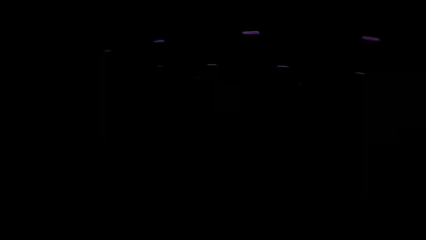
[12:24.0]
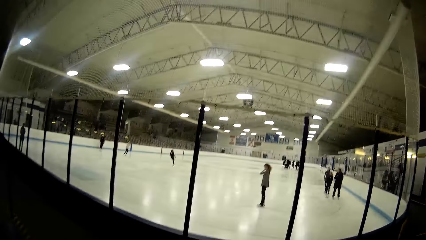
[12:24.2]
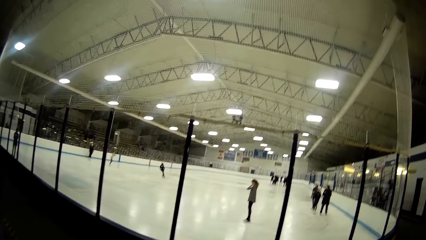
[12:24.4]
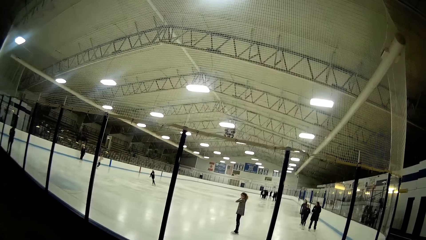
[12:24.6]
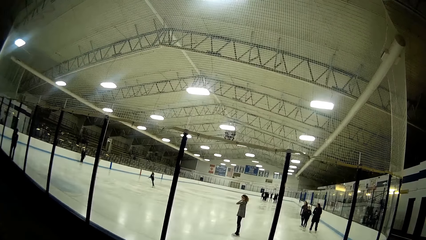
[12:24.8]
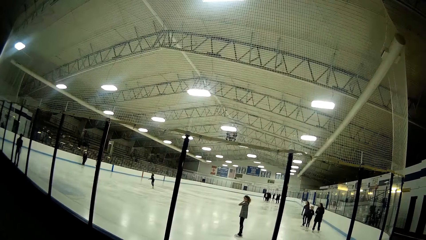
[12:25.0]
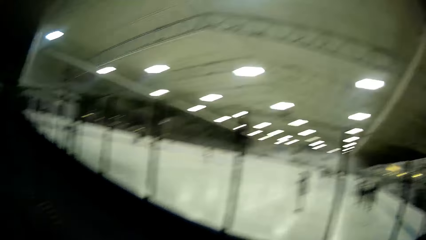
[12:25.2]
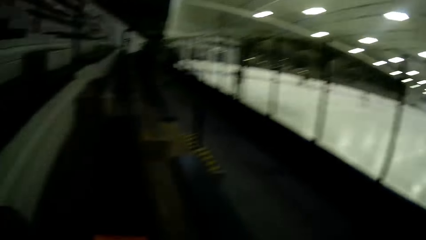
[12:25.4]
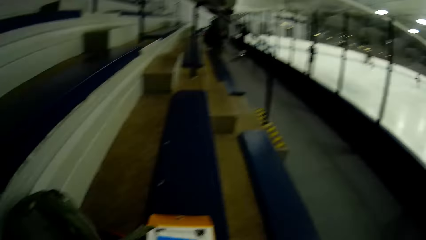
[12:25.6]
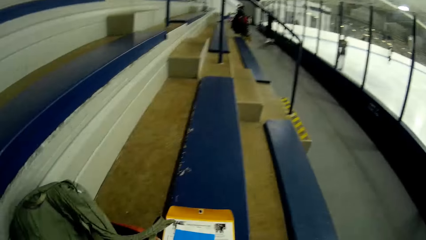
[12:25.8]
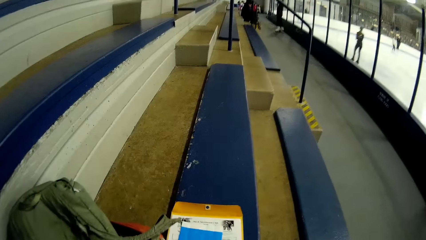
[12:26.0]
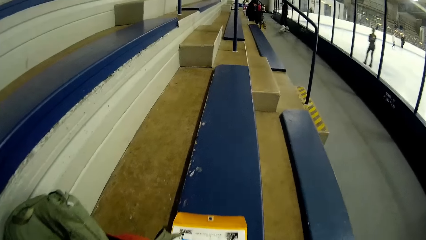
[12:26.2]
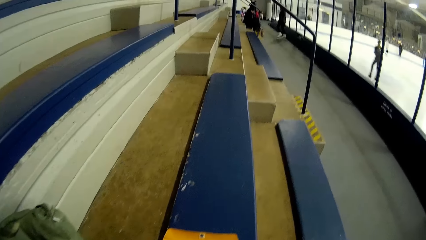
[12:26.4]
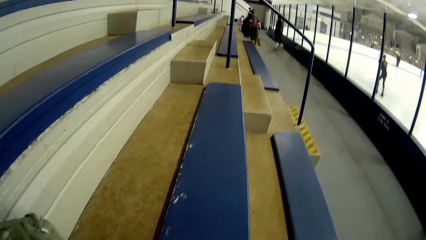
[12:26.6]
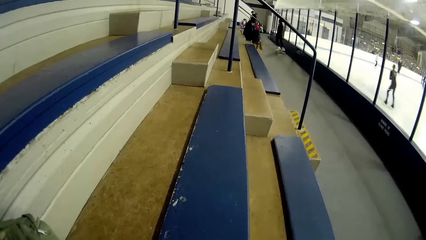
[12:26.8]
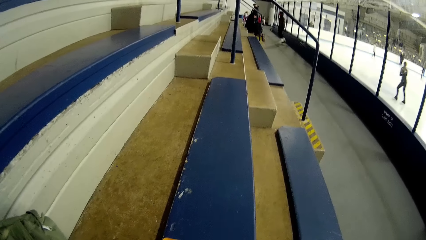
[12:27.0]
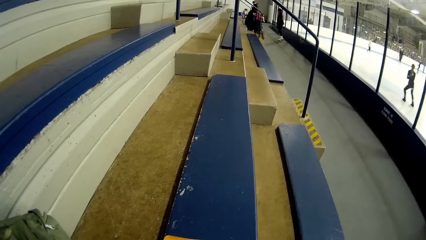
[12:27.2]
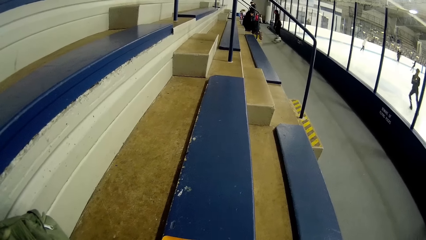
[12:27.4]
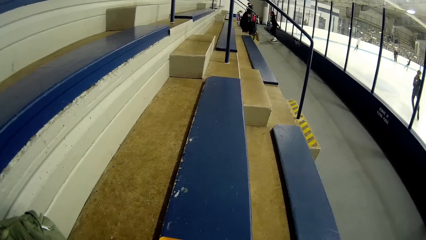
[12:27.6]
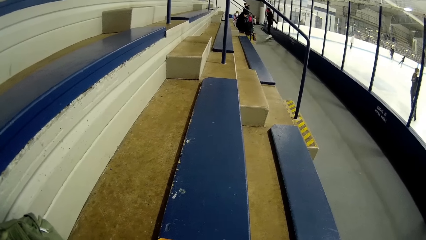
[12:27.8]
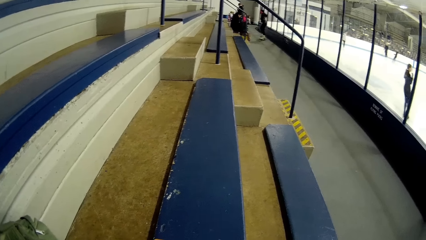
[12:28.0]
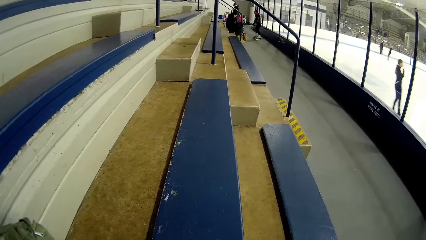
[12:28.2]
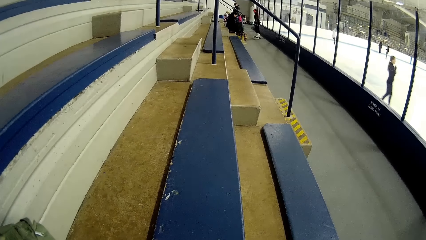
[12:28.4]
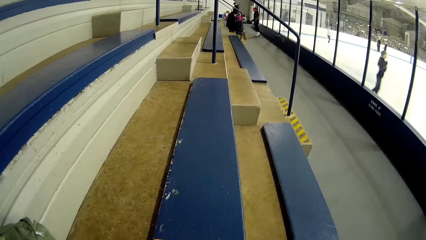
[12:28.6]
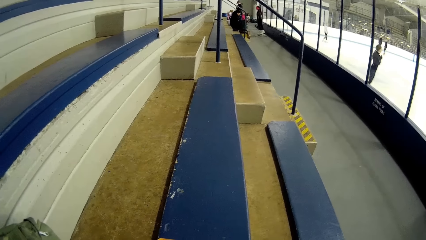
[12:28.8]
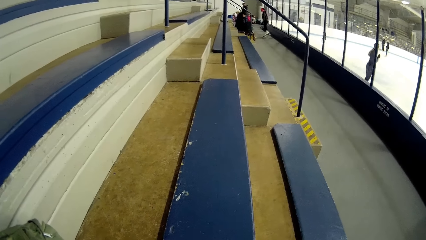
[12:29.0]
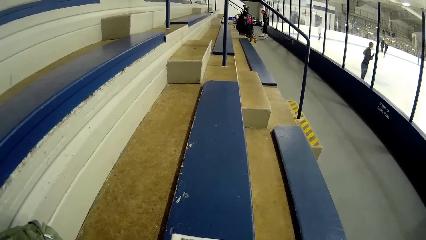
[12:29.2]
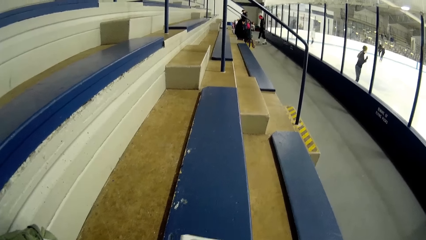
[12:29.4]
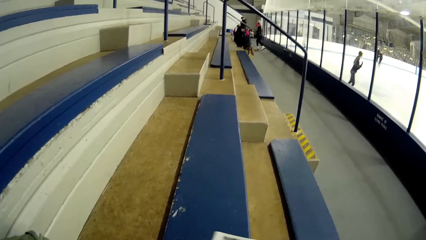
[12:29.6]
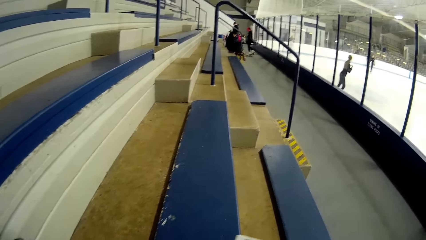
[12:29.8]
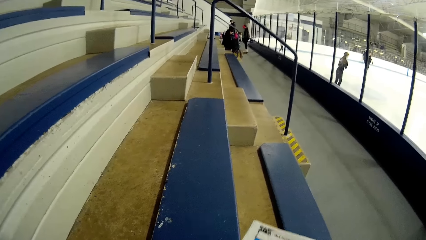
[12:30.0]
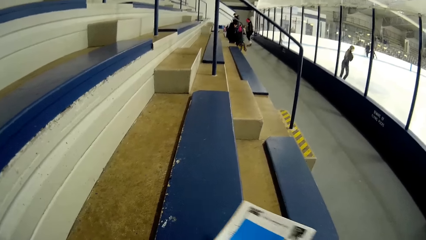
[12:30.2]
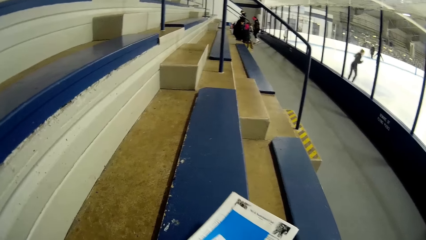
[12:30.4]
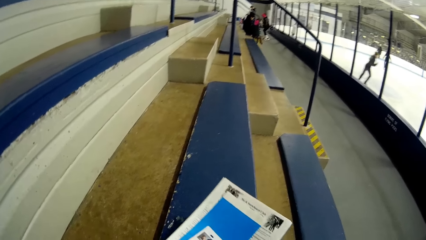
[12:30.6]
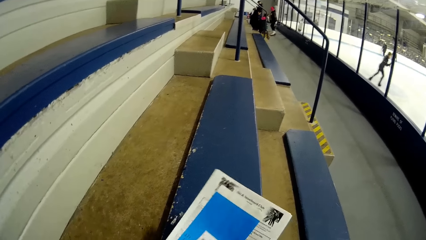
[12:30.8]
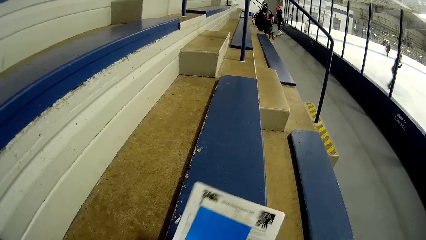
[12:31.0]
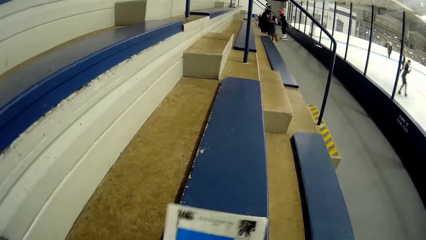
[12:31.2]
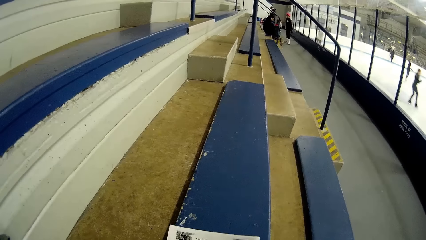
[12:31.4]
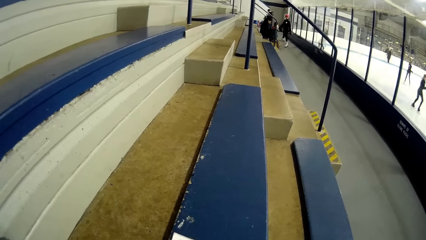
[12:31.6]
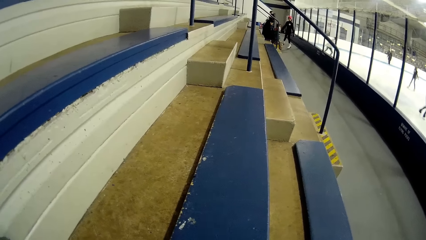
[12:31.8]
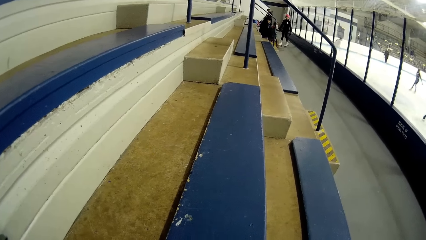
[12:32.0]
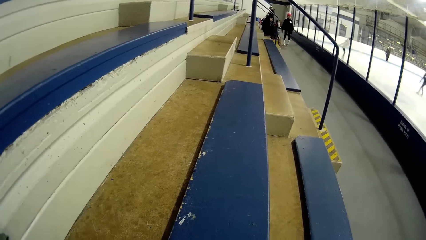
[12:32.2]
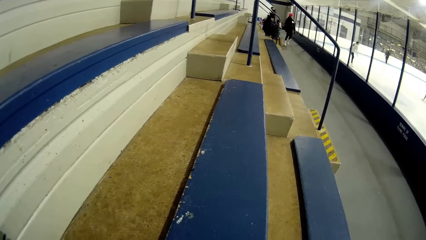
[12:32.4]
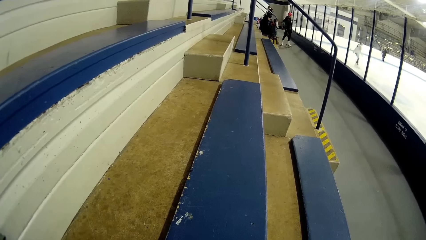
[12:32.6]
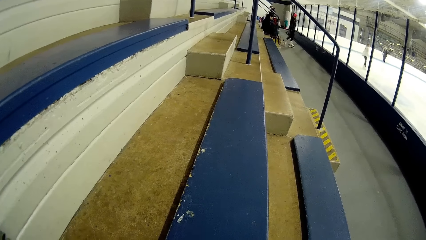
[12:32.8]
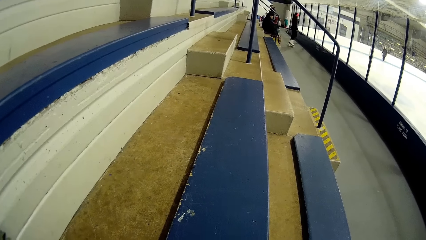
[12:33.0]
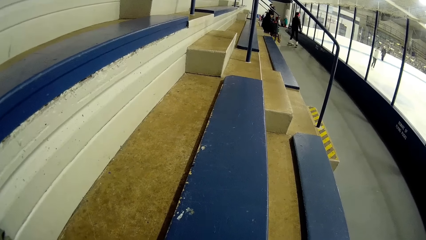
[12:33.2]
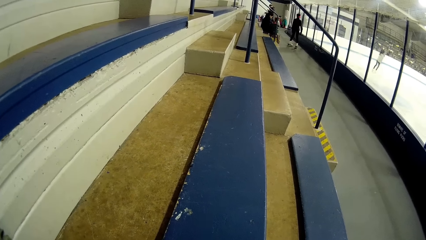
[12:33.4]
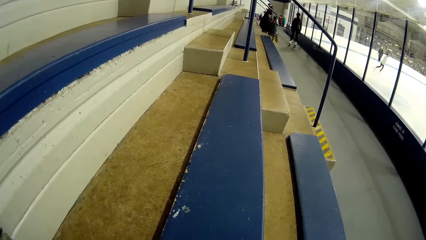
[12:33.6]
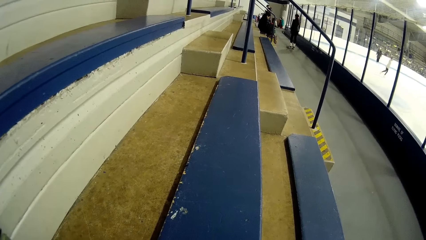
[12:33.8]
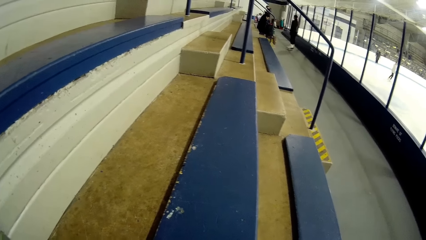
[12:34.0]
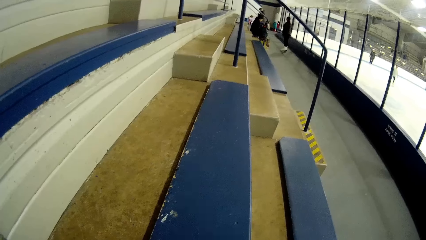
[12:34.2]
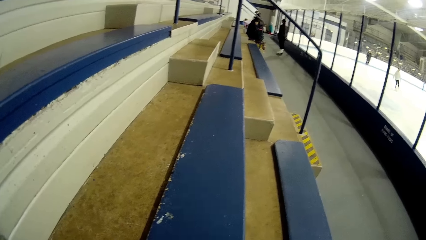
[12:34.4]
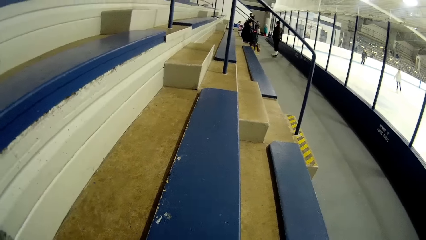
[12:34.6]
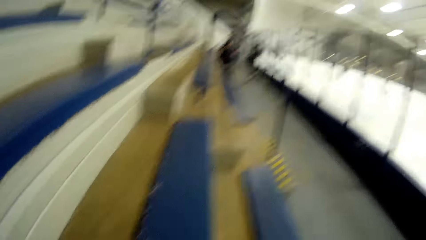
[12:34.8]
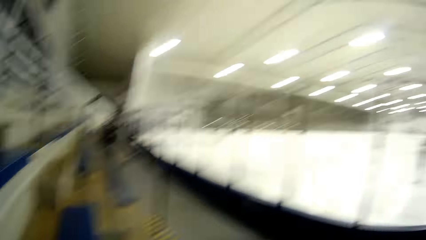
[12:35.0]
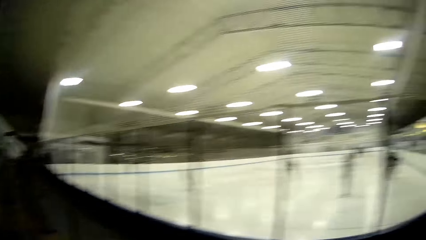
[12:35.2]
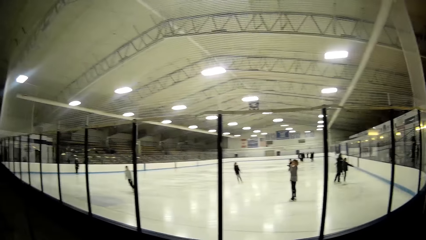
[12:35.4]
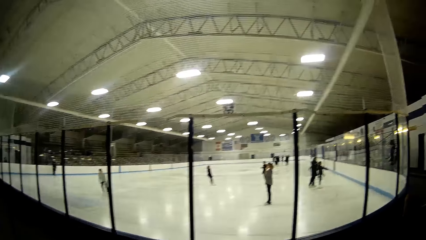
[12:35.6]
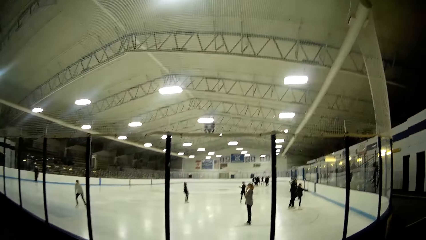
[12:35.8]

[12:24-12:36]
The camera wearer looks at the skaters. They look at some documents on the bench. They look around. They lift the documents, put down the documents and look around. They look at the skaters.
